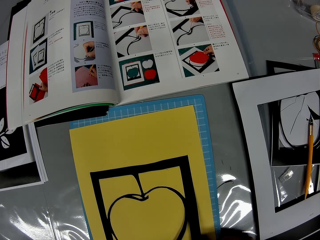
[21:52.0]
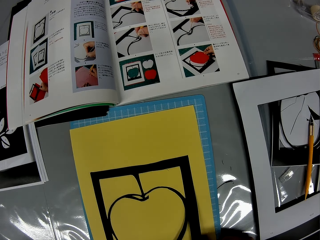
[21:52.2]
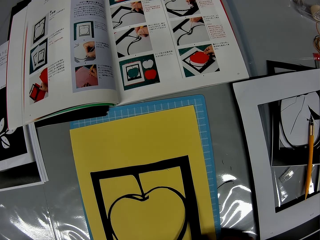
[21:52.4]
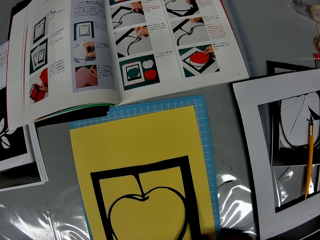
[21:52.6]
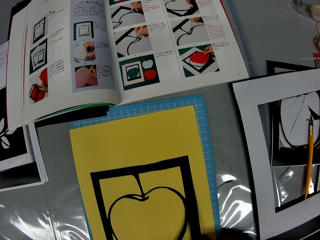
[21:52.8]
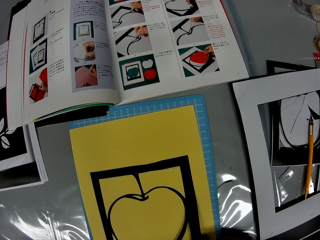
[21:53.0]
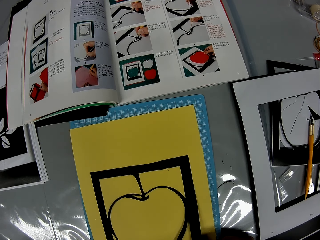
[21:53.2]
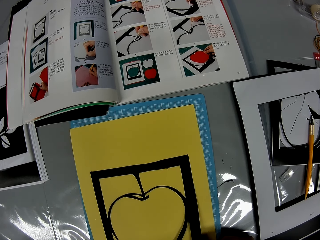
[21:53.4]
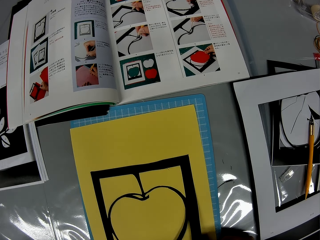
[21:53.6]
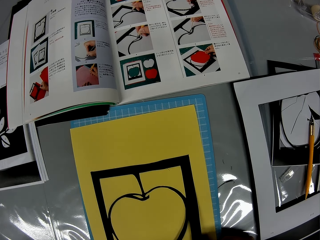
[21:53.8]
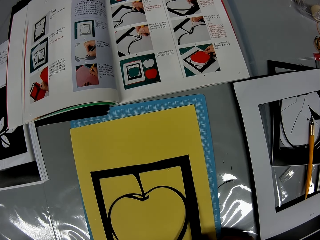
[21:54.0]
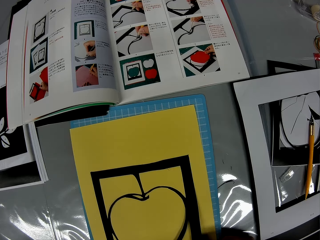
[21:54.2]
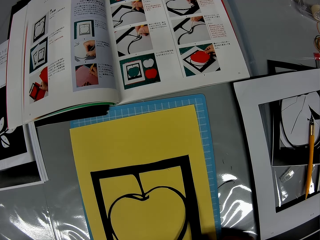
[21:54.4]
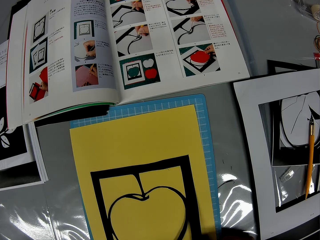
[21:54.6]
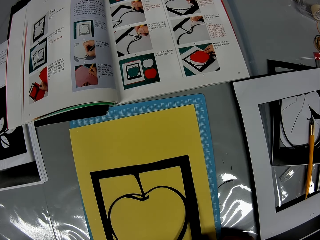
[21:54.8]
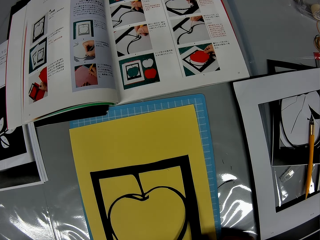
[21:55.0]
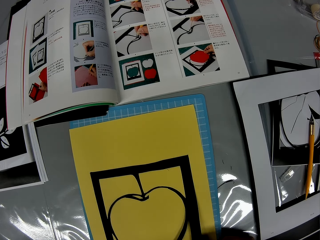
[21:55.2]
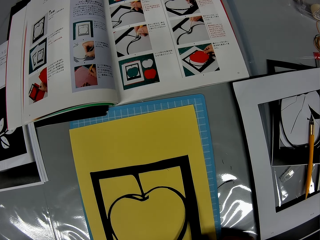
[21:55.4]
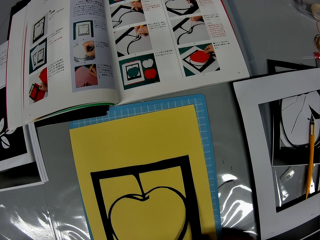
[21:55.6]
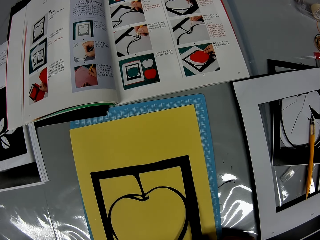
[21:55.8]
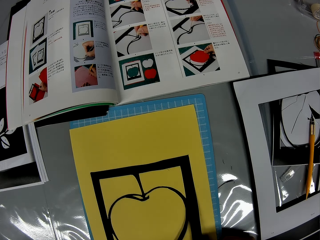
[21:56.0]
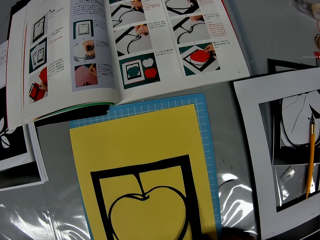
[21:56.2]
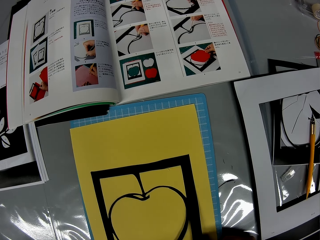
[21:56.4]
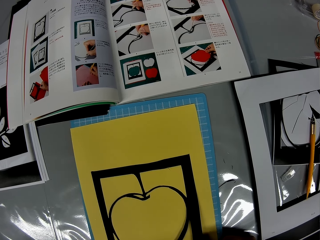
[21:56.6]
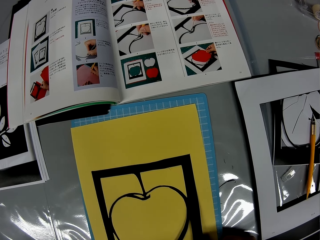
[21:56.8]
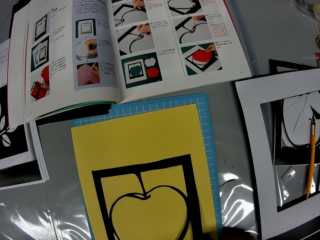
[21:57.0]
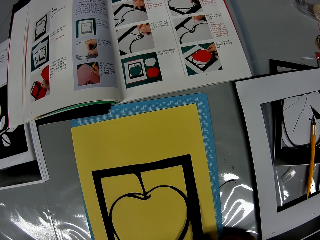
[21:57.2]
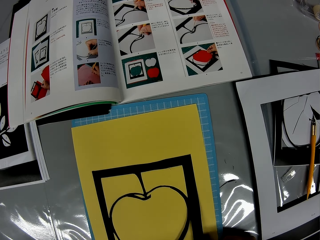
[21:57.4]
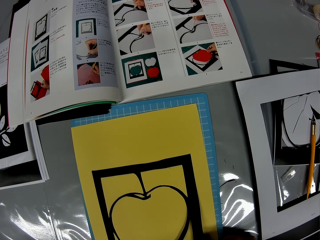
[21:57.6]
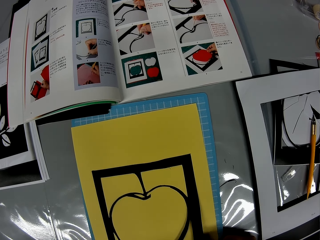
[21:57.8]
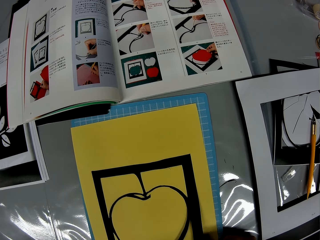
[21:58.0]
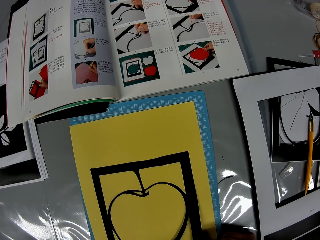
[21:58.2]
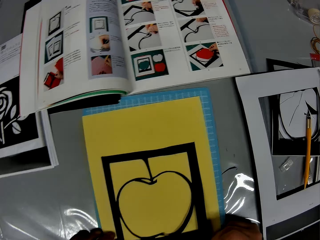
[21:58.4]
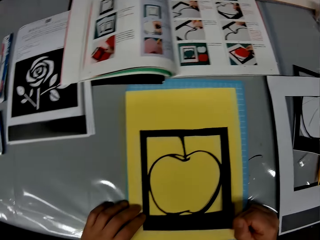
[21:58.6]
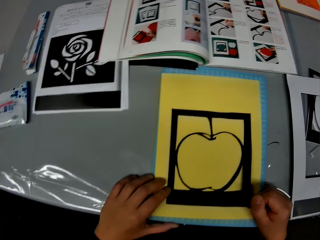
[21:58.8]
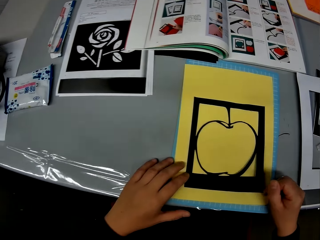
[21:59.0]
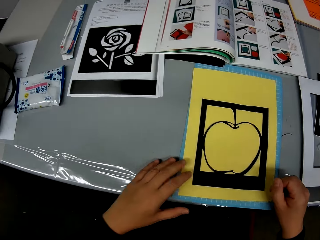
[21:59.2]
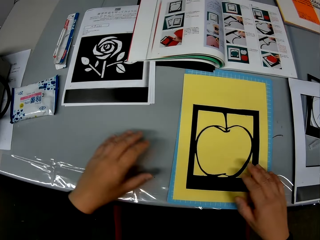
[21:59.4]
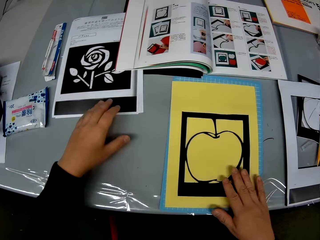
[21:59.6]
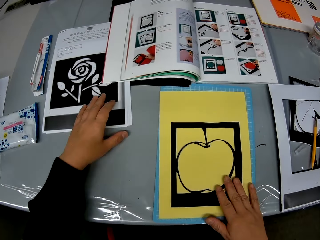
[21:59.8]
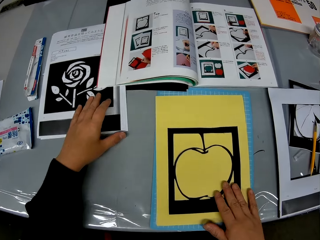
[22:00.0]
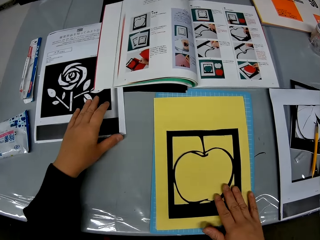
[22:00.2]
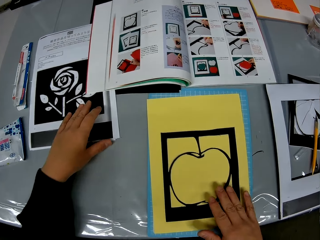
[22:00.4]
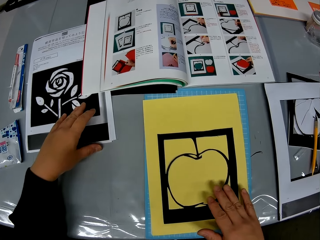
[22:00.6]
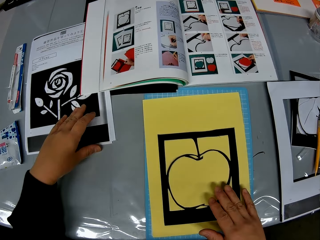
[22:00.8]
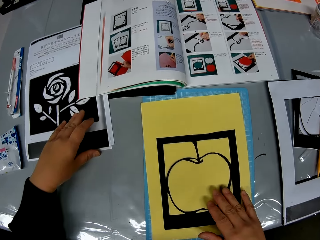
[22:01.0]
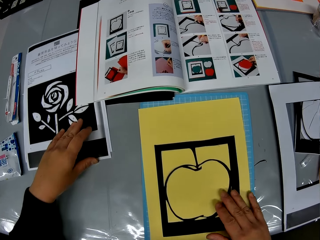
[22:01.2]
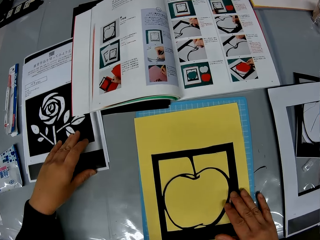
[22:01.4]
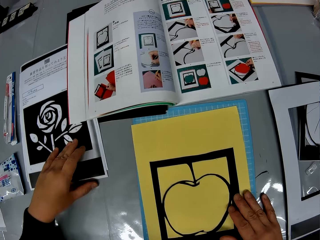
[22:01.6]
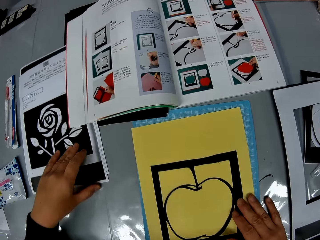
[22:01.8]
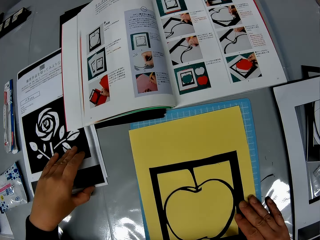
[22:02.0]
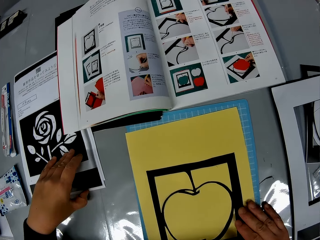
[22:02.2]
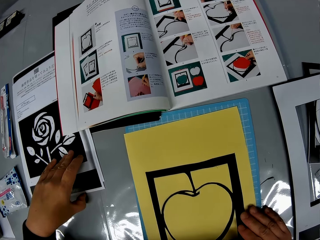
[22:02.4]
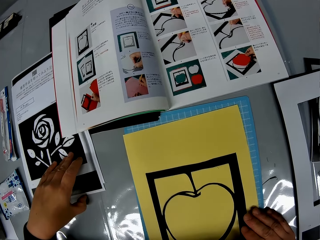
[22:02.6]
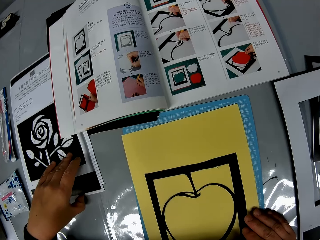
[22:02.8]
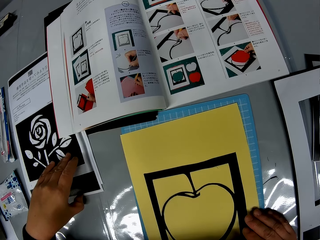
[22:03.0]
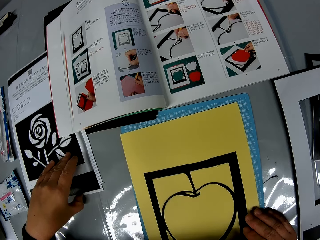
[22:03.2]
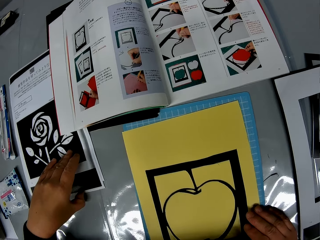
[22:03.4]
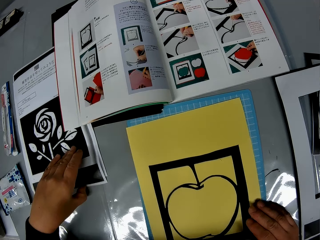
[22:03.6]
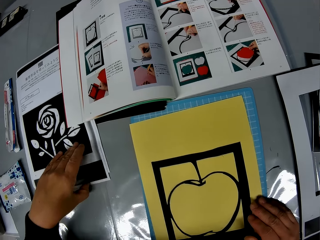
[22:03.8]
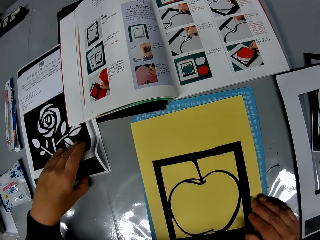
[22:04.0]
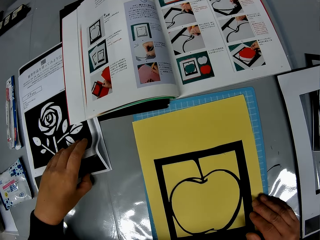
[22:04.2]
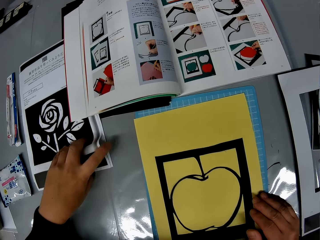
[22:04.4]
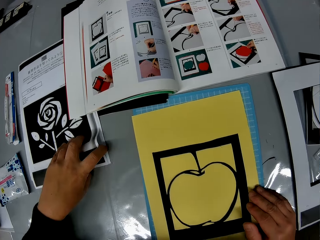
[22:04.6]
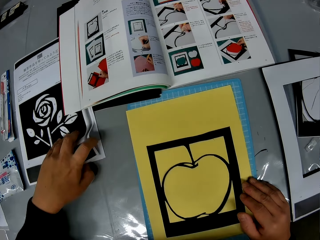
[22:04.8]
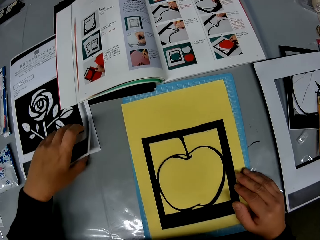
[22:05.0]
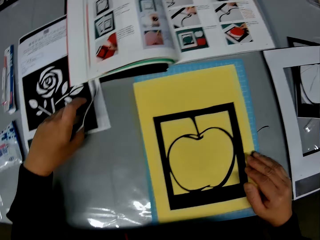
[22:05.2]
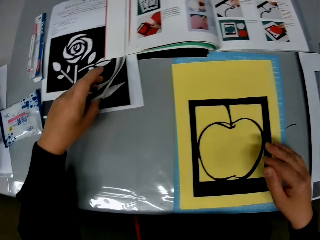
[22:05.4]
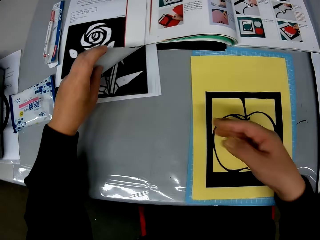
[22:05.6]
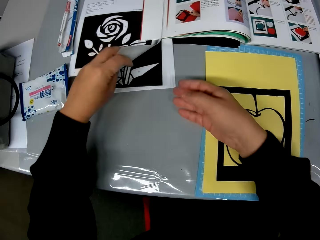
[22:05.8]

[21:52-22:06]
The camera wearer searches something on the table. They adjust some craft sheets on the table. They read from the book on the table.

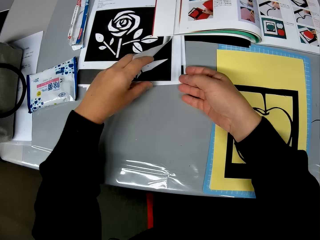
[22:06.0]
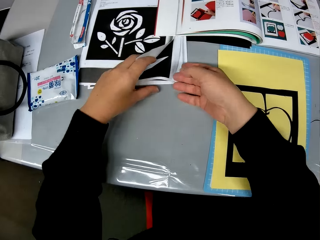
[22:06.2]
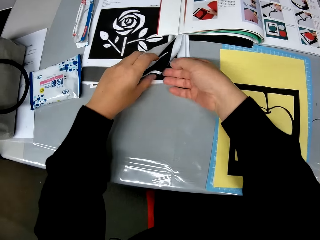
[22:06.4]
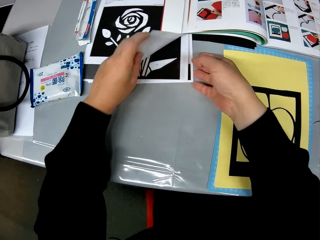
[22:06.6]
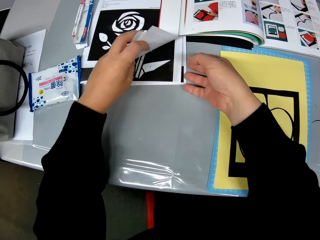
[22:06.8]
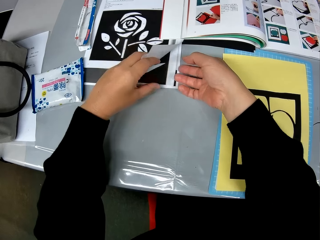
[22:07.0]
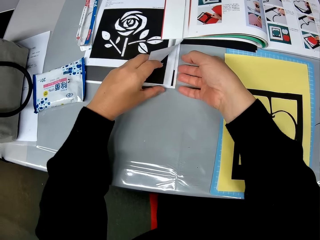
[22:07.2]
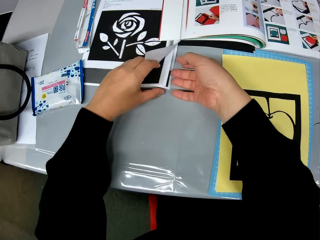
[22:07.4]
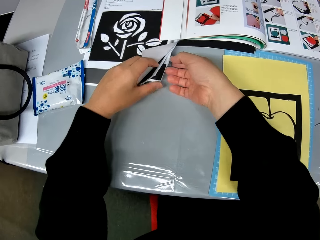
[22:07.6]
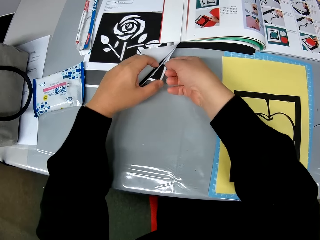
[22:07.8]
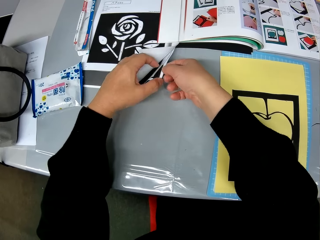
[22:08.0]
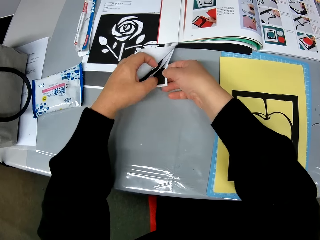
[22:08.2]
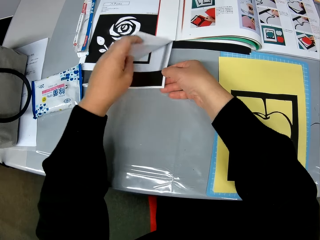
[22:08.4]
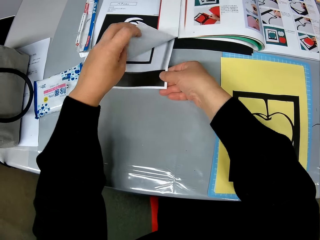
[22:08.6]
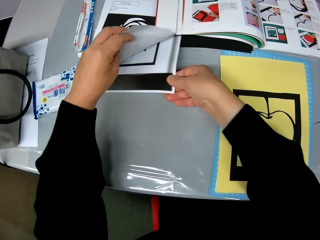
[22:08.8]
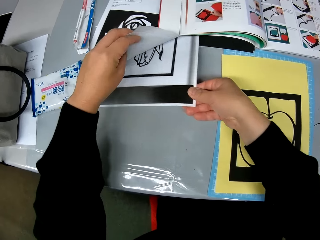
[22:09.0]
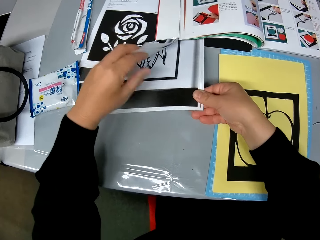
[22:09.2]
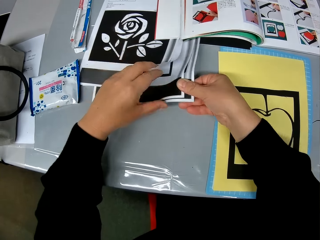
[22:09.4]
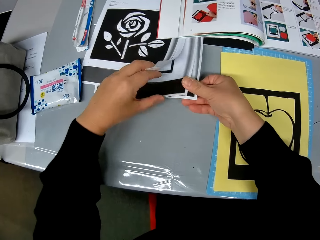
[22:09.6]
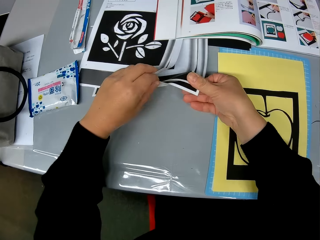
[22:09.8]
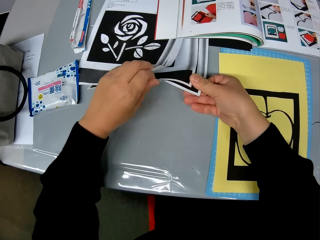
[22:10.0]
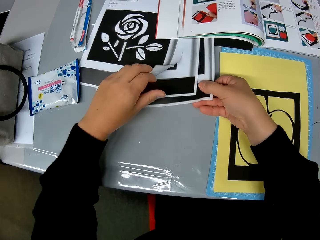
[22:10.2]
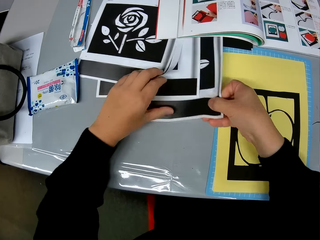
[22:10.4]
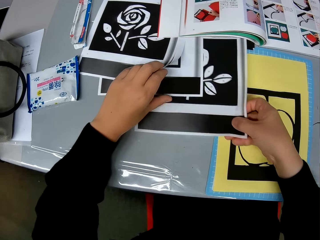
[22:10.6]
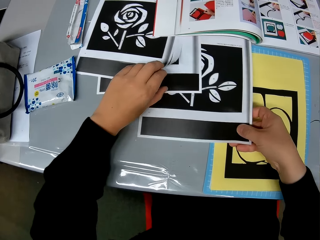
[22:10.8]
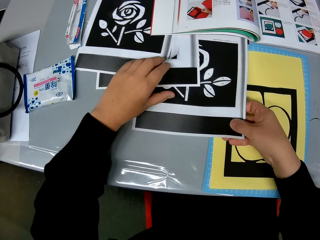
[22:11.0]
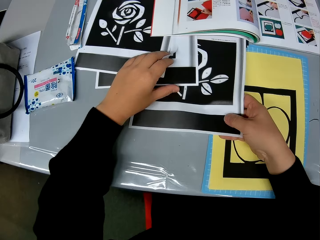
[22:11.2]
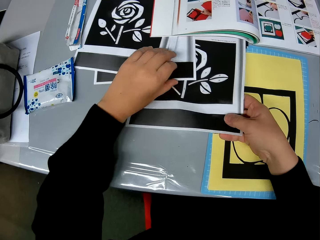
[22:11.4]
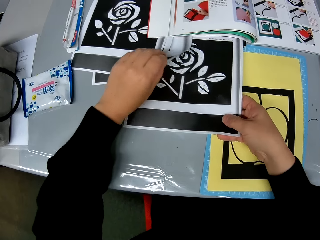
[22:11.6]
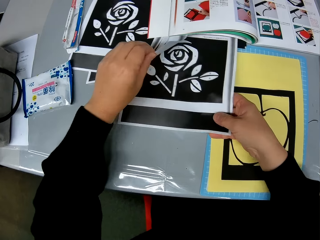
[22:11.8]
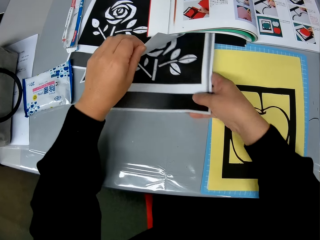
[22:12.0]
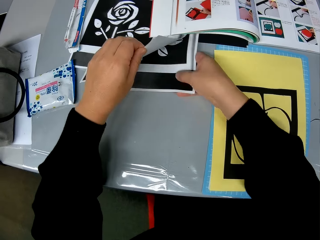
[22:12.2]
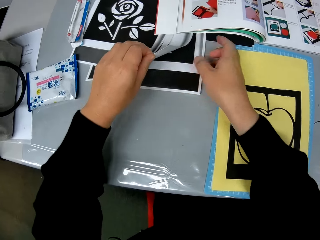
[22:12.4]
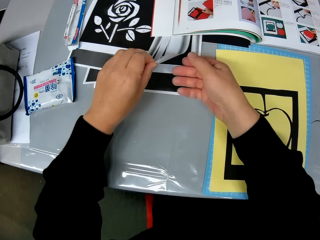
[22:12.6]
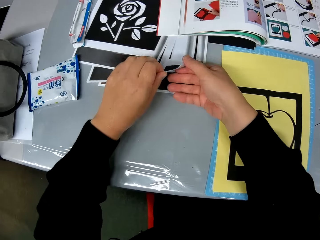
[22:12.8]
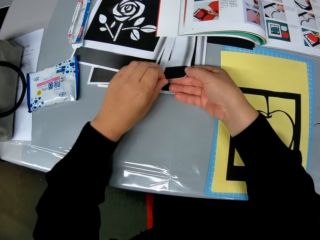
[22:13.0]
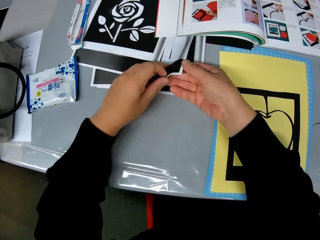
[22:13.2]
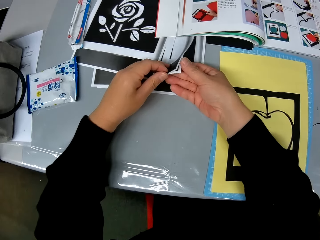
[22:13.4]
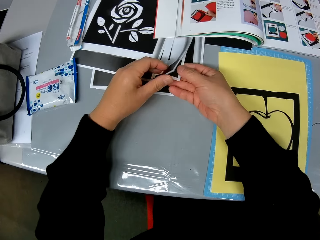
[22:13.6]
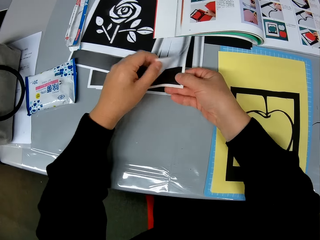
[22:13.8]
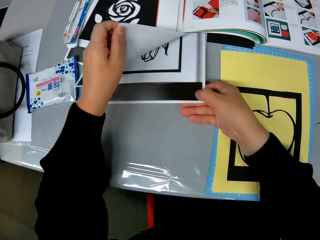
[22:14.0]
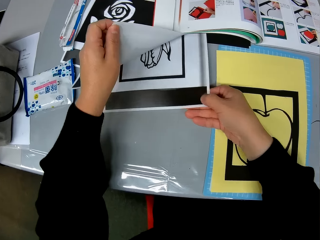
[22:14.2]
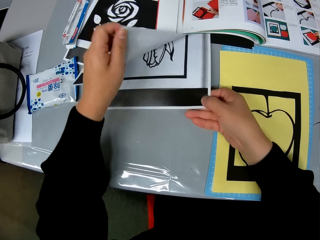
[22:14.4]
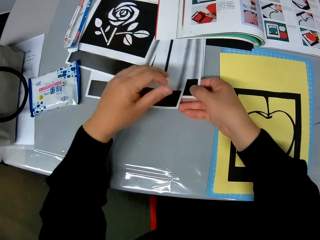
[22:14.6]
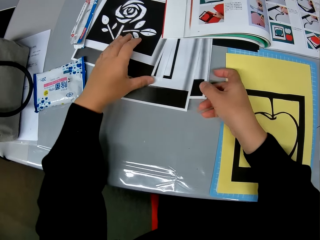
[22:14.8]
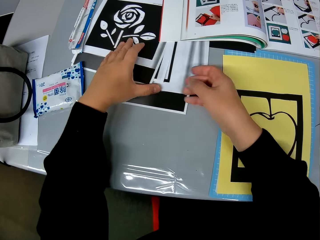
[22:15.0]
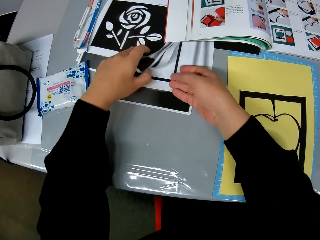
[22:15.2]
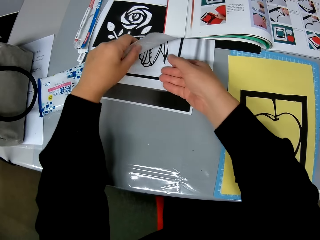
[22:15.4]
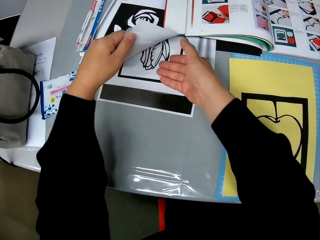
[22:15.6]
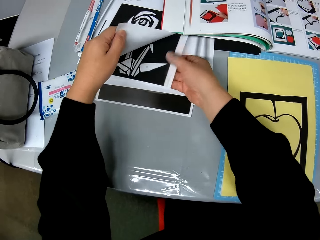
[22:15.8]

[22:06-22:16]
The camera wearer flips through the craft sheet on the table.
